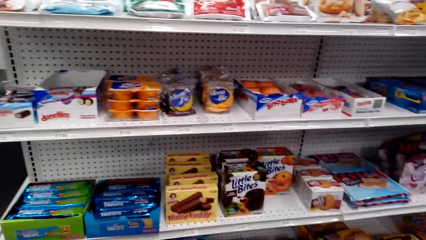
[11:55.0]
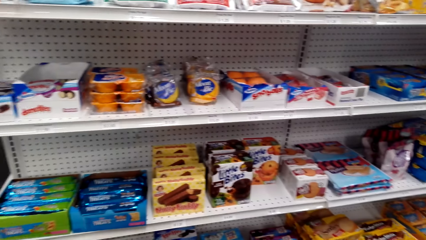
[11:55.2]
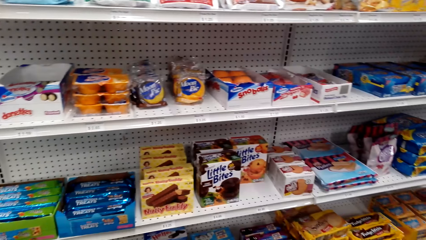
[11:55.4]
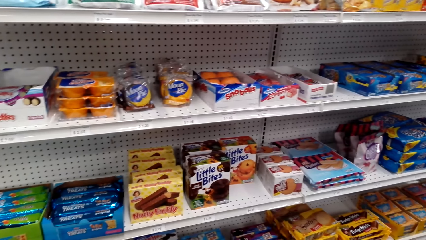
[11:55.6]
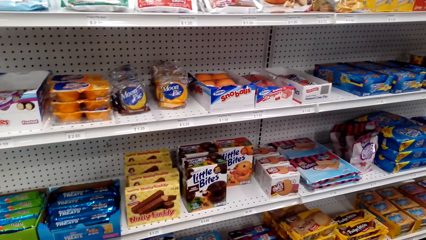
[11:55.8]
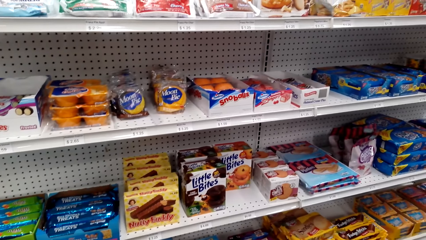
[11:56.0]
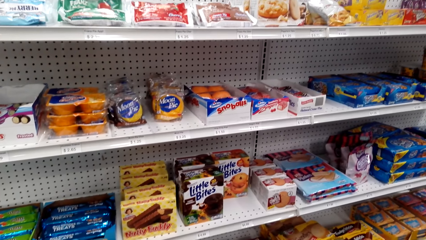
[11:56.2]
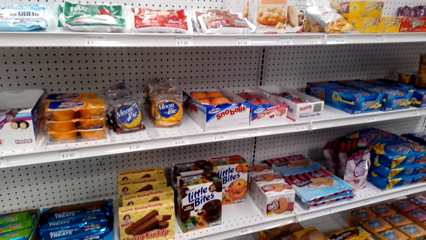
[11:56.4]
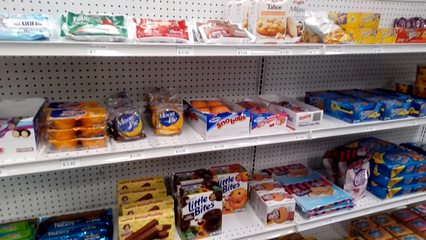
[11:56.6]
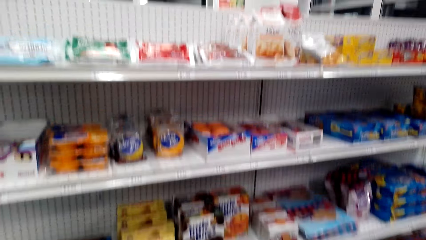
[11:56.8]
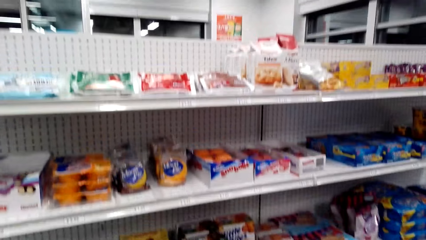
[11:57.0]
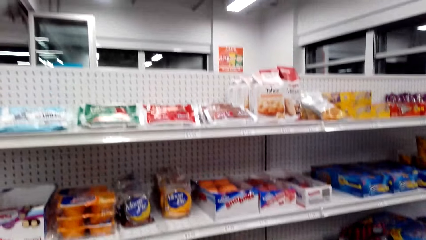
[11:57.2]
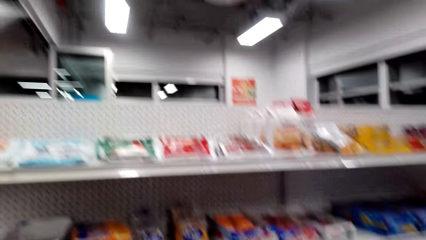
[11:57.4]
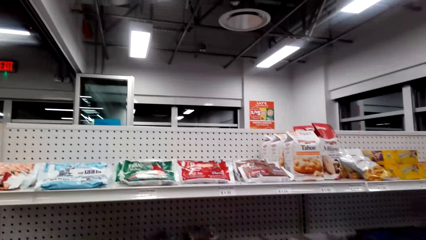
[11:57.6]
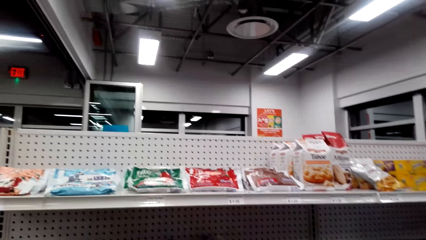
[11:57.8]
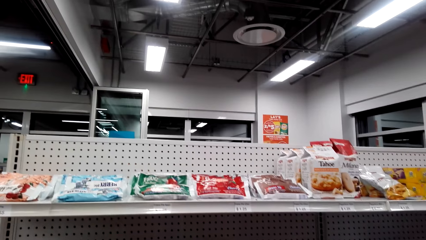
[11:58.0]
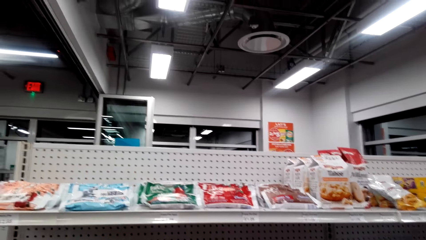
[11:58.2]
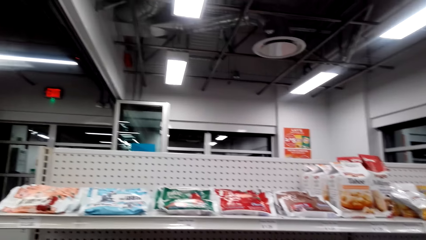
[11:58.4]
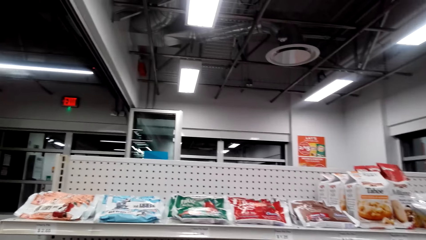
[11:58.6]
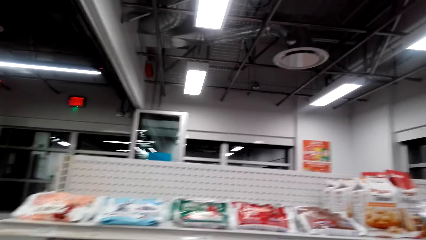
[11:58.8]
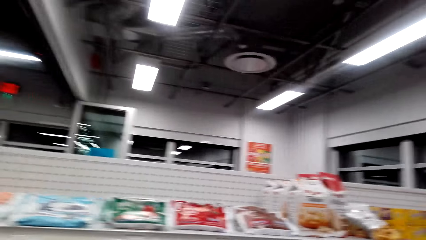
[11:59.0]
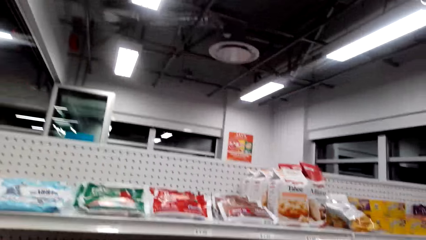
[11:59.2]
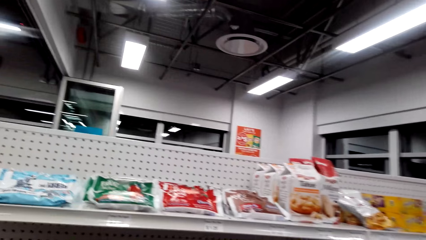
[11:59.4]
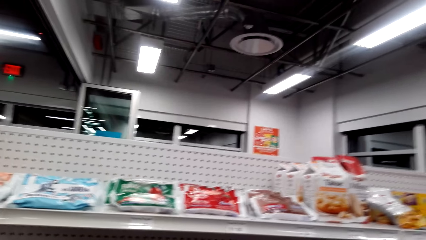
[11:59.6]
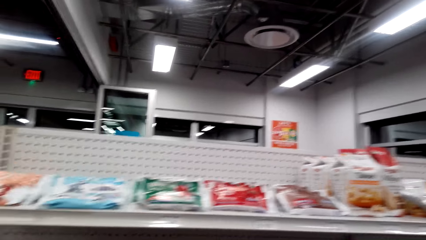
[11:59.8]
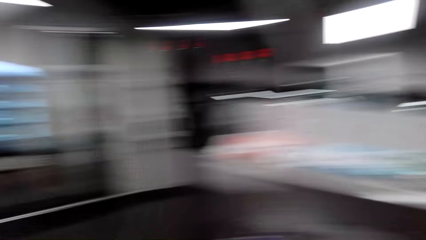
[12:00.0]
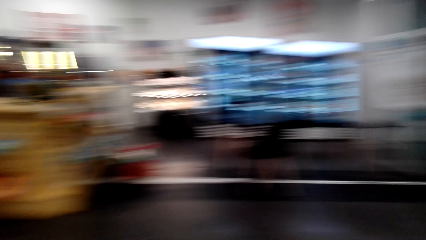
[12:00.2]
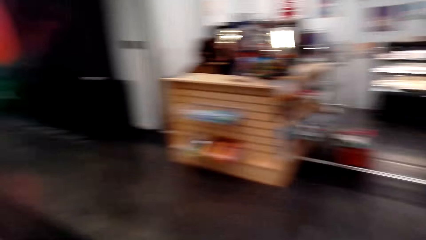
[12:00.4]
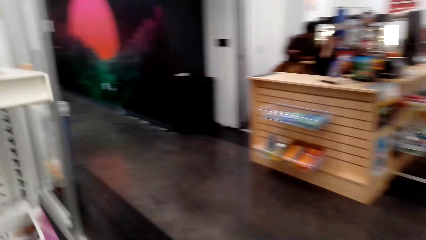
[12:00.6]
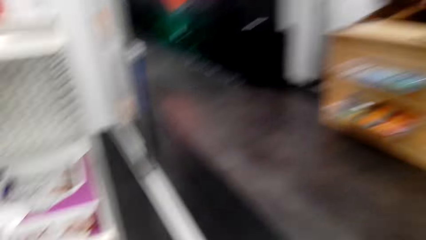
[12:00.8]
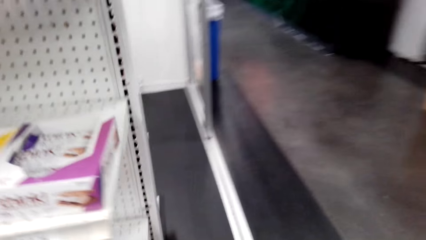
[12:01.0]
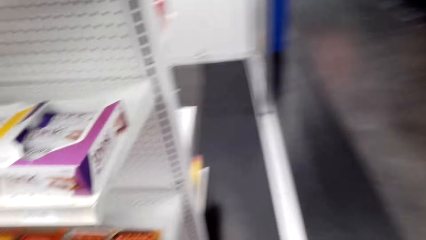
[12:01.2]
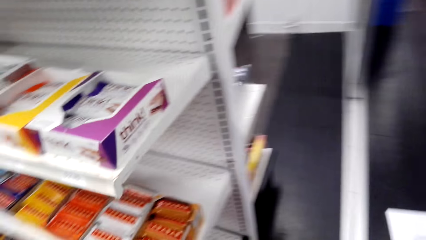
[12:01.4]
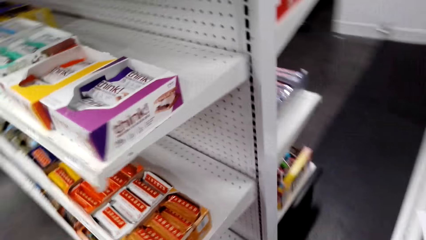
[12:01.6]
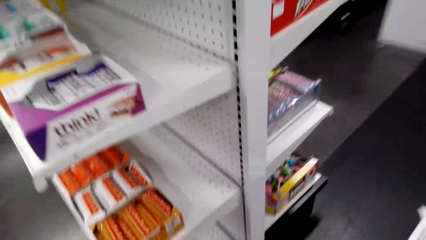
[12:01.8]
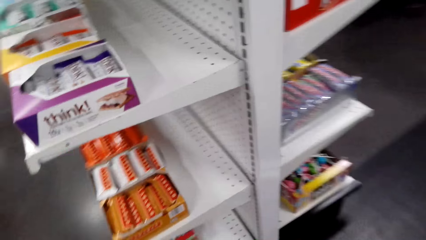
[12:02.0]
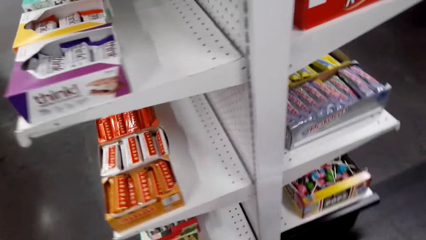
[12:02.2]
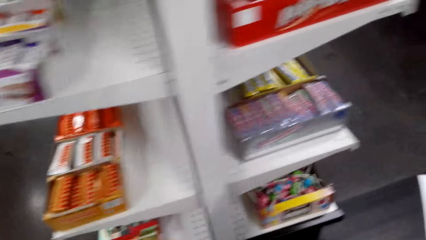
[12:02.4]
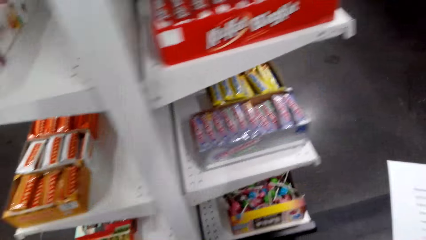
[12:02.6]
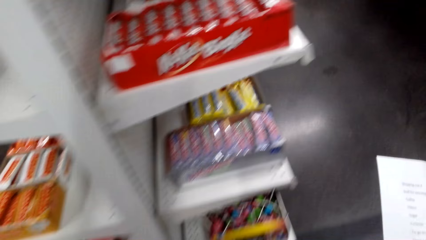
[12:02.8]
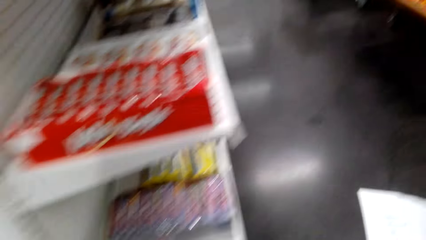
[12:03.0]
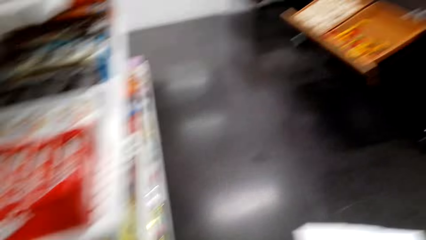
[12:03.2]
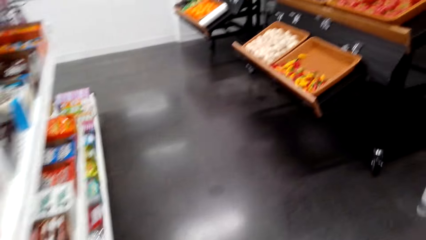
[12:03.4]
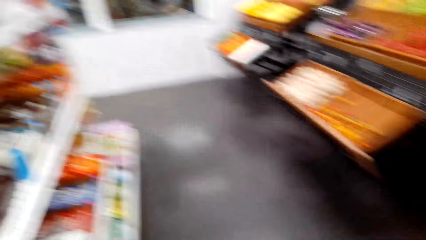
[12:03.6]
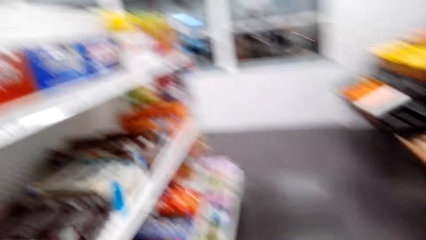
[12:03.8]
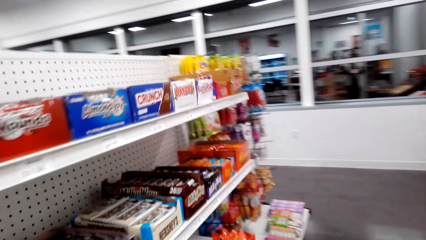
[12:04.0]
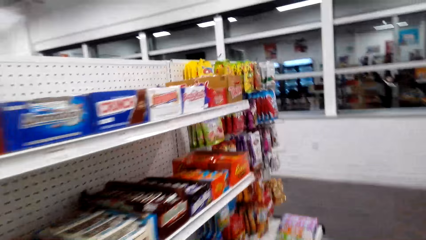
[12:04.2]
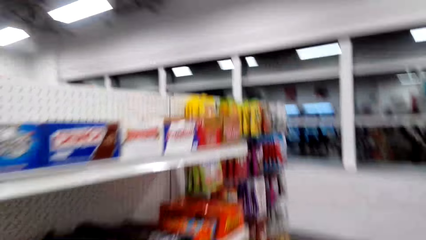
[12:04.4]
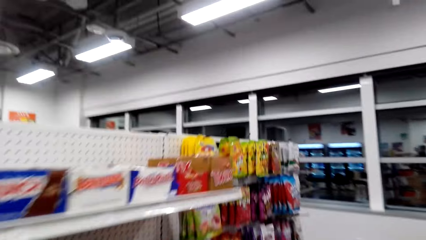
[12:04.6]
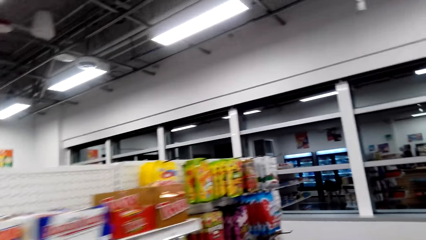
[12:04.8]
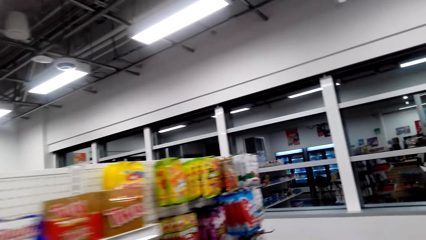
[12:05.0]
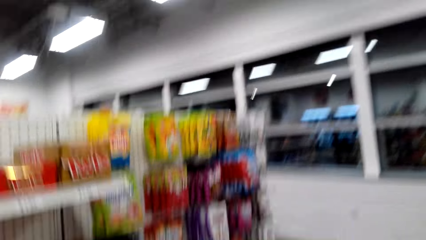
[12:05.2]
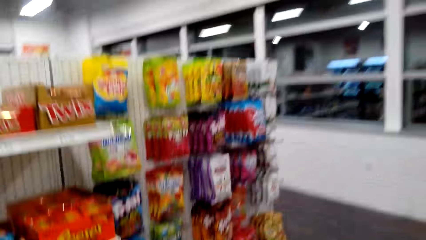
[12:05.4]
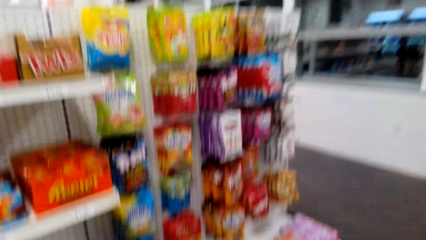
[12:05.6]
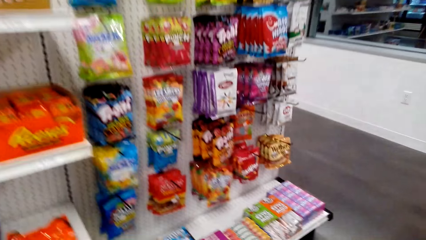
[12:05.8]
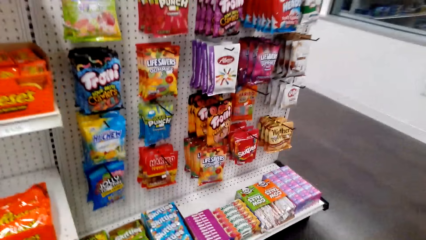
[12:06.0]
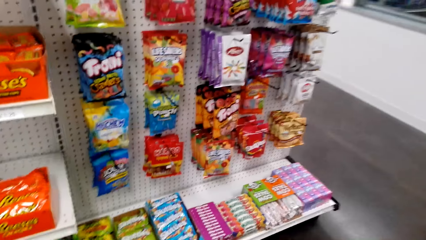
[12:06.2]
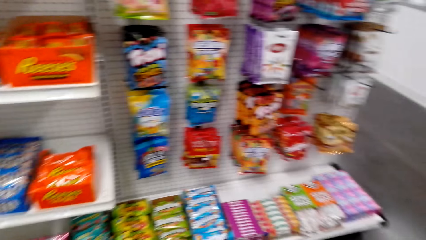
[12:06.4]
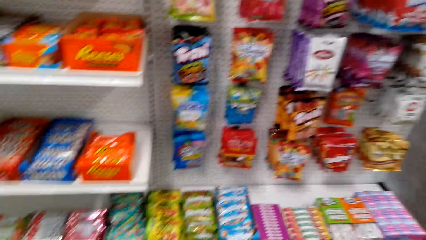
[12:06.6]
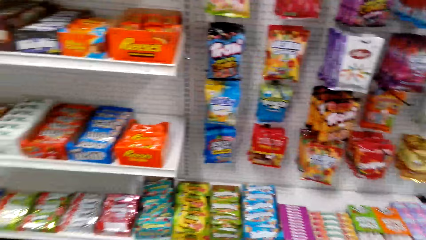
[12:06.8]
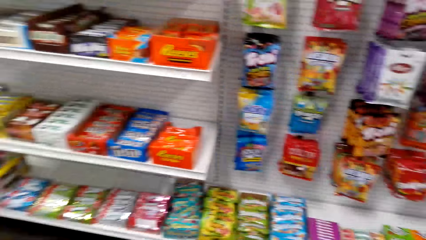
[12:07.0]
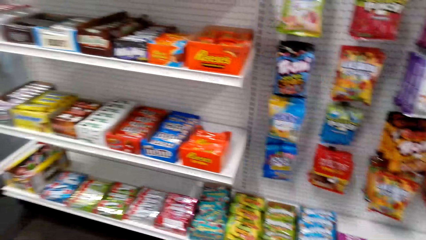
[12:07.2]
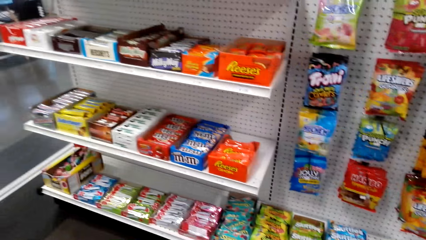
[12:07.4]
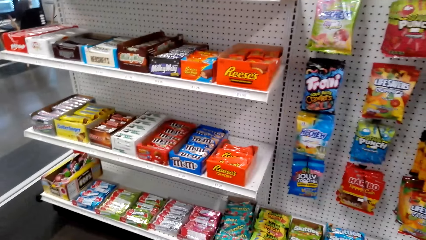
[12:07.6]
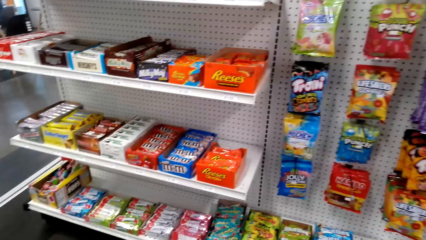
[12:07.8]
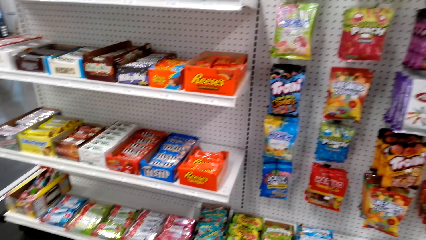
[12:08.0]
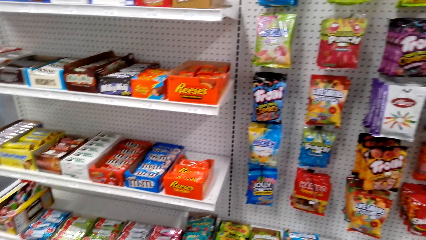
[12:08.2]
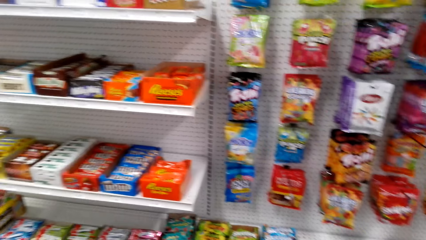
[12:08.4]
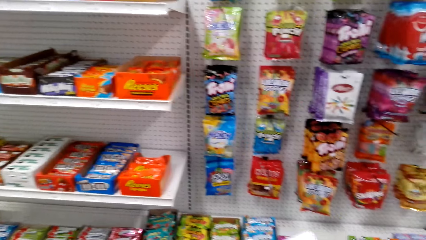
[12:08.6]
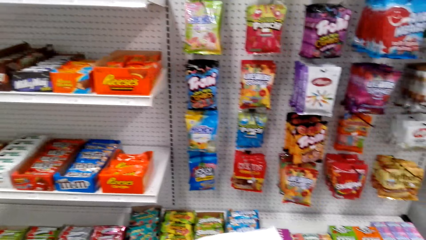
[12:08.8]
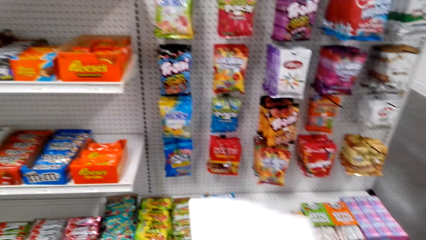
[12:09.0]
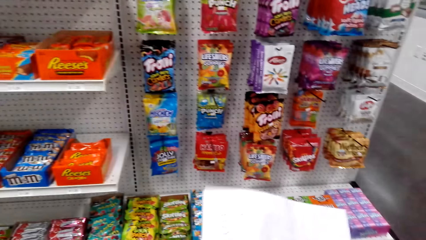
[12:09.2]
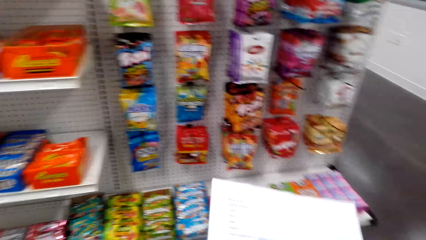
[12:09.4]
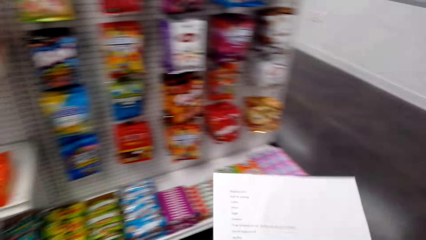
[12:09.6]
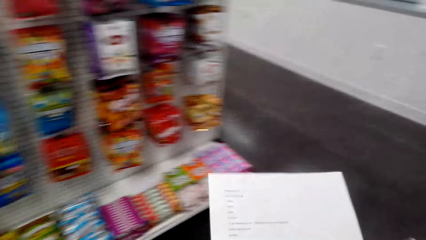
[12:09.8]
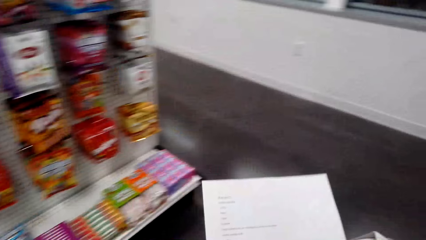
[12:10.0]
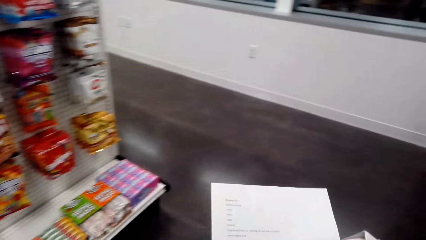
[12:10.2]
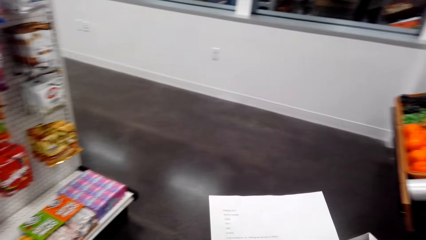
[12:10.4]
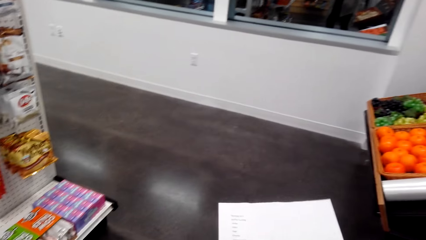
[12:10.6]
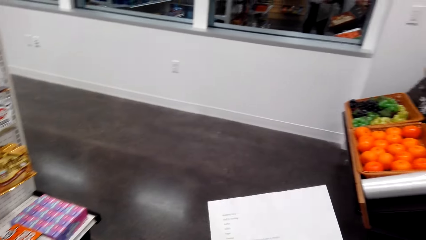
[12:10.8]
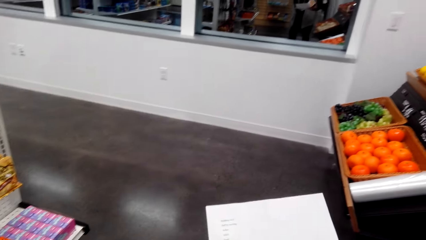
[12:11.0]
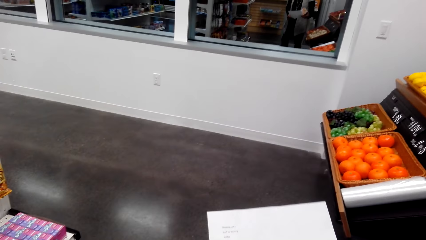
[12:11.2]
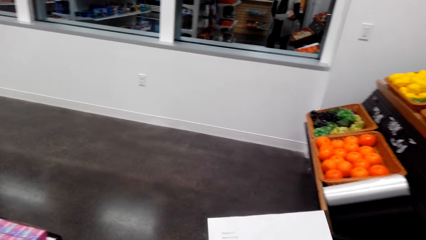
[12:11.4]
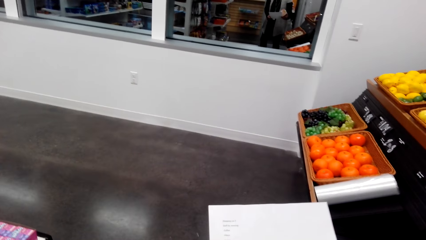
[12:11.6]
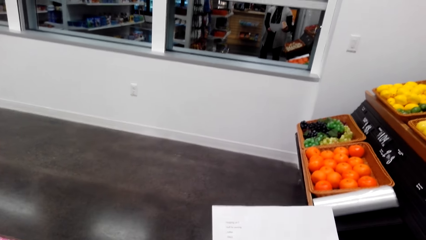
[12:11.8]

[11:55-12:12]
The camera wearer walks to the other side. They look at items on the shelf.
